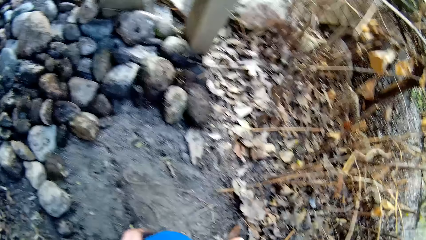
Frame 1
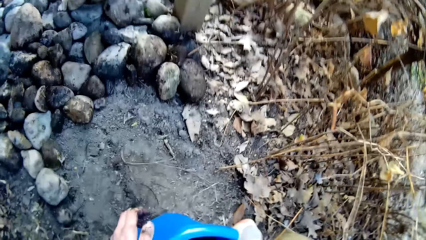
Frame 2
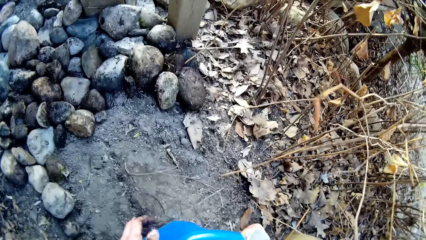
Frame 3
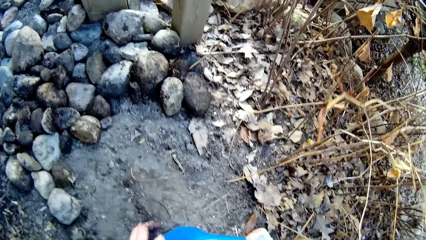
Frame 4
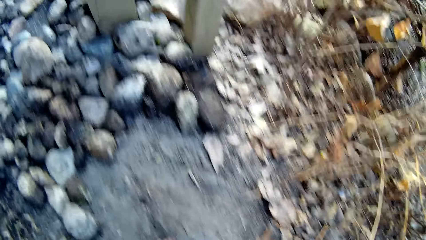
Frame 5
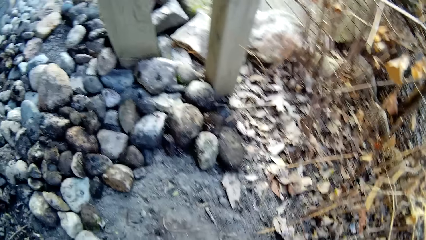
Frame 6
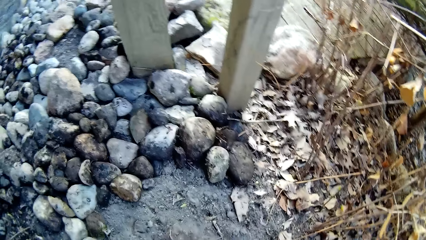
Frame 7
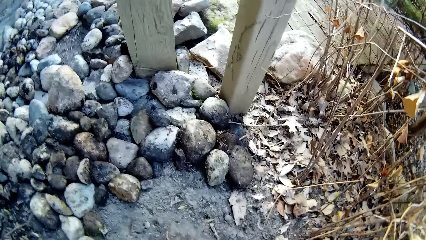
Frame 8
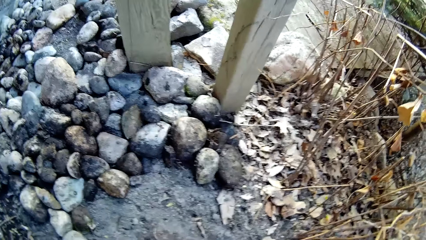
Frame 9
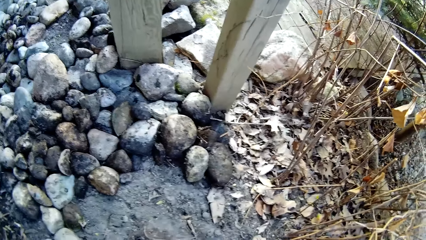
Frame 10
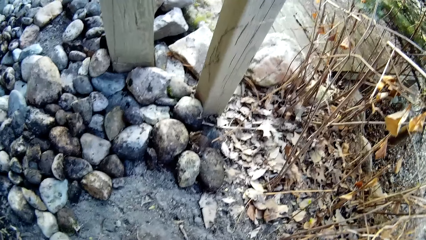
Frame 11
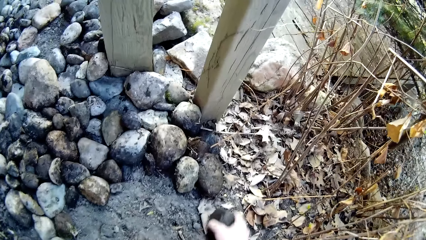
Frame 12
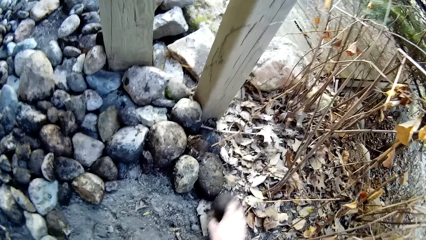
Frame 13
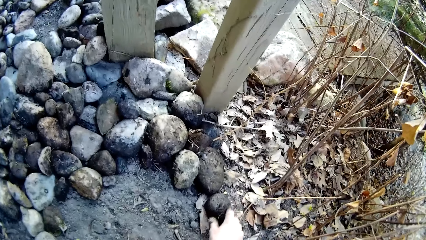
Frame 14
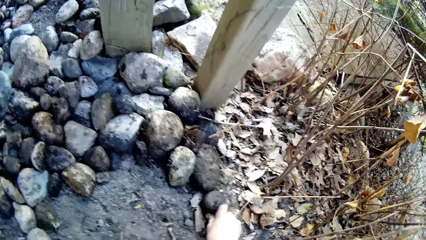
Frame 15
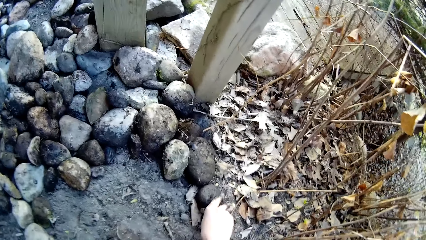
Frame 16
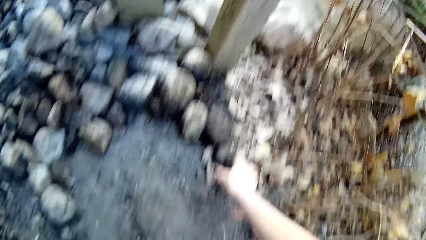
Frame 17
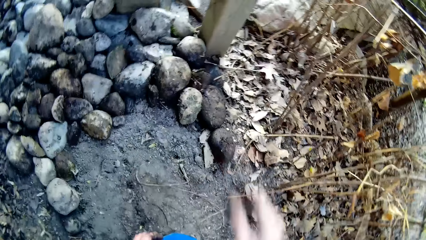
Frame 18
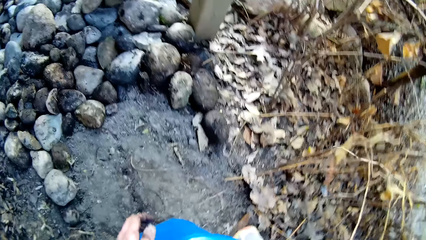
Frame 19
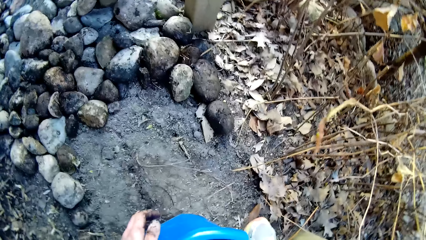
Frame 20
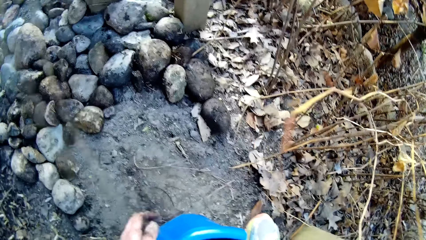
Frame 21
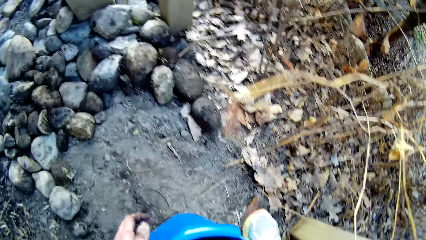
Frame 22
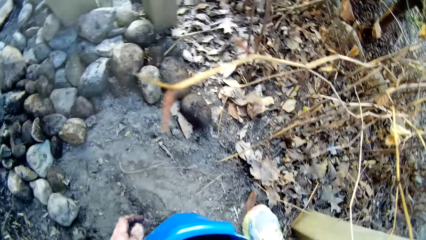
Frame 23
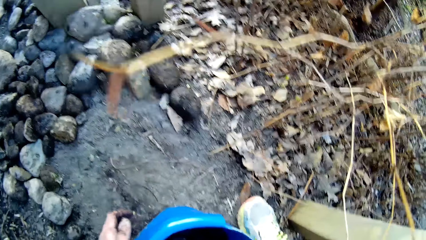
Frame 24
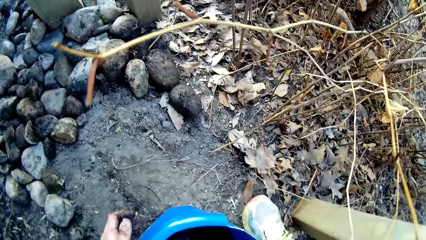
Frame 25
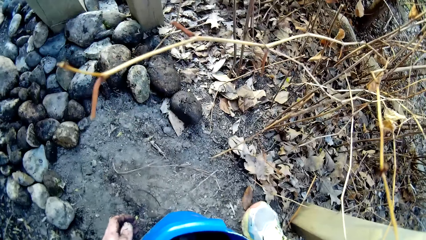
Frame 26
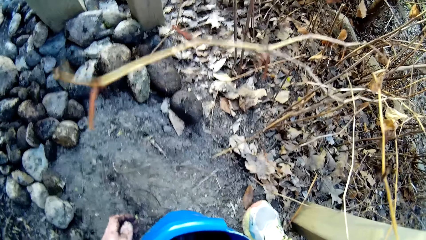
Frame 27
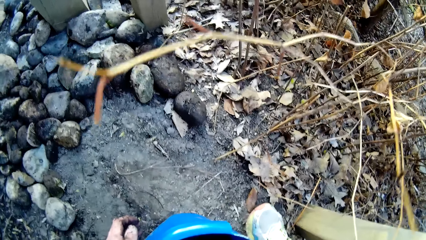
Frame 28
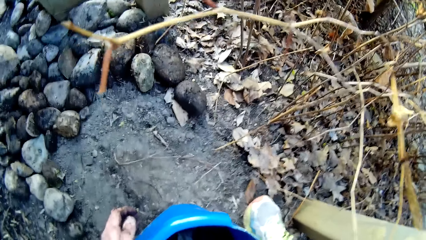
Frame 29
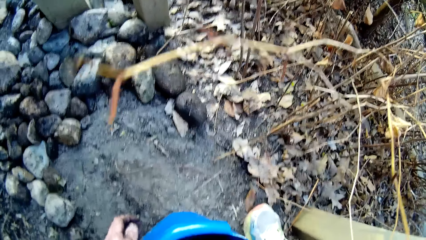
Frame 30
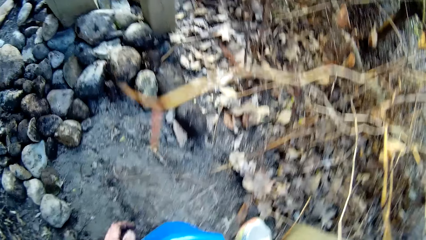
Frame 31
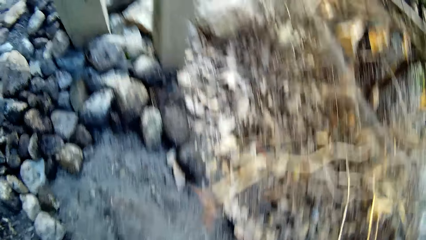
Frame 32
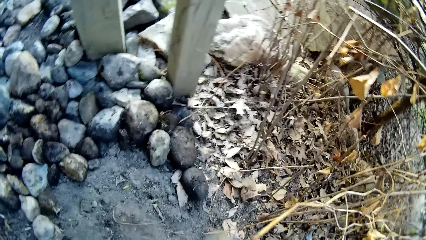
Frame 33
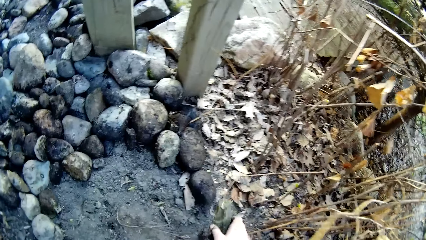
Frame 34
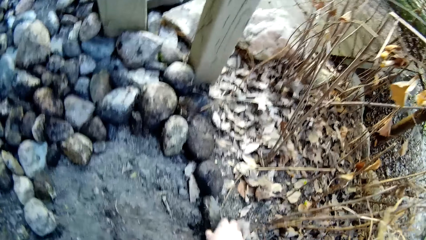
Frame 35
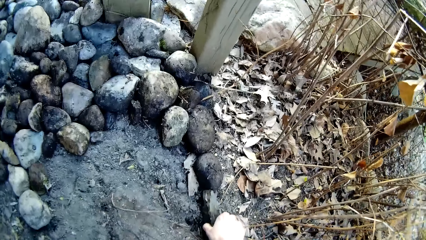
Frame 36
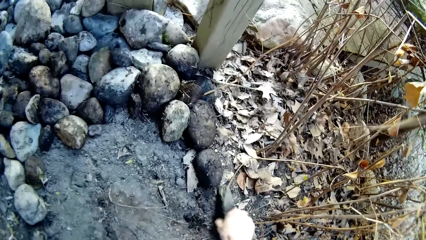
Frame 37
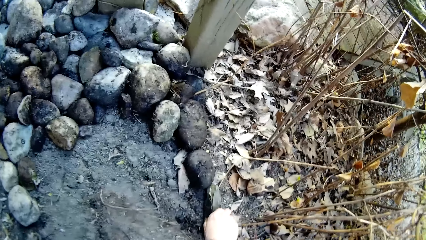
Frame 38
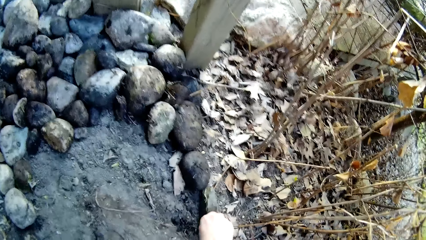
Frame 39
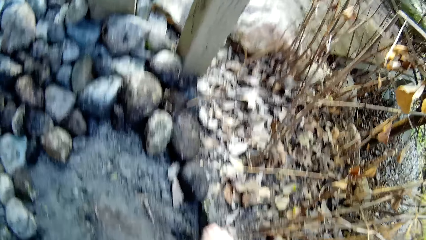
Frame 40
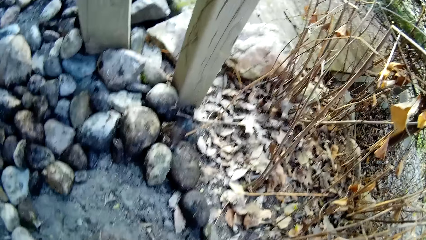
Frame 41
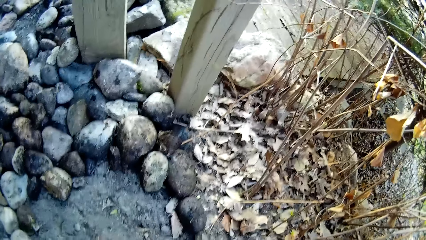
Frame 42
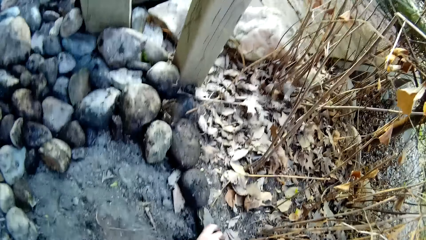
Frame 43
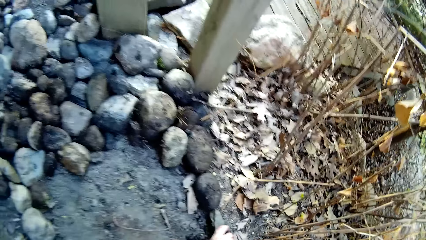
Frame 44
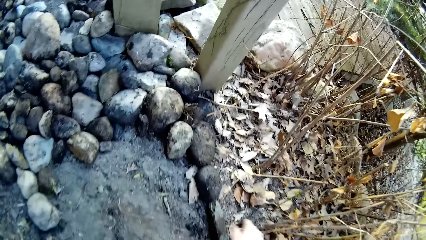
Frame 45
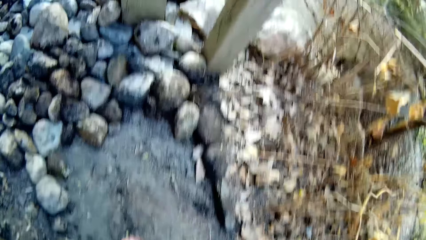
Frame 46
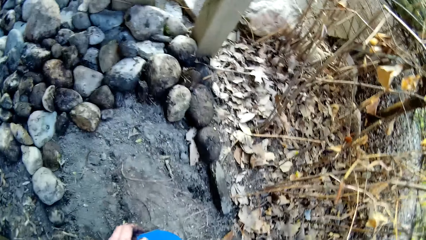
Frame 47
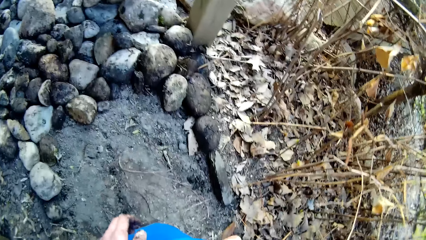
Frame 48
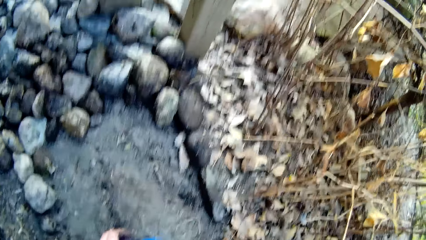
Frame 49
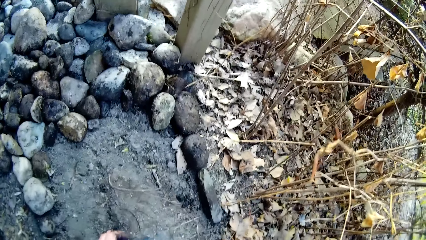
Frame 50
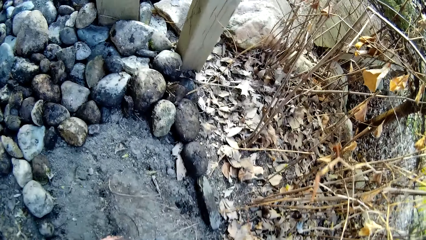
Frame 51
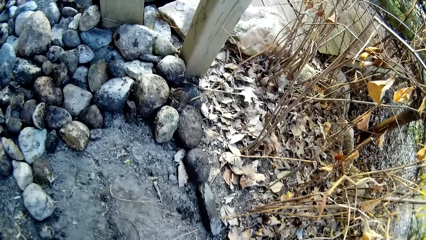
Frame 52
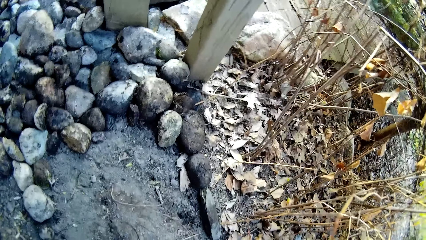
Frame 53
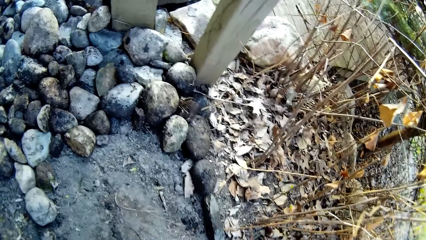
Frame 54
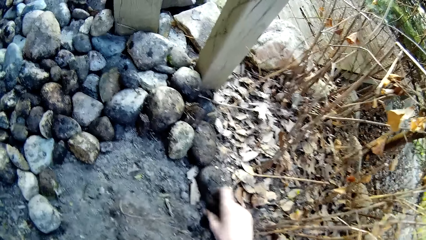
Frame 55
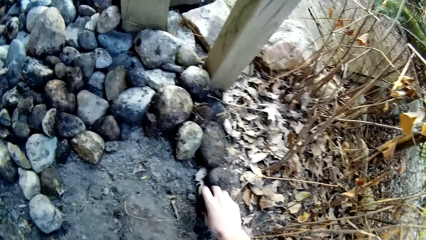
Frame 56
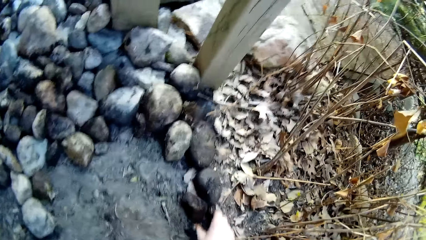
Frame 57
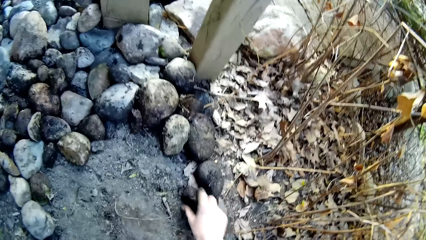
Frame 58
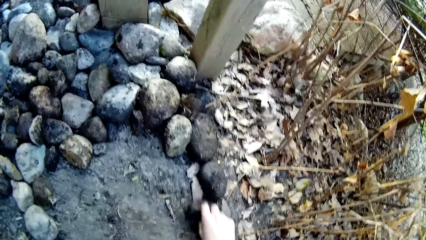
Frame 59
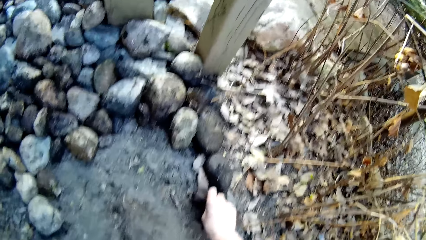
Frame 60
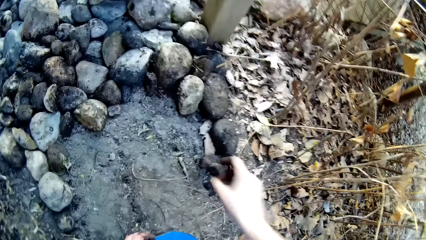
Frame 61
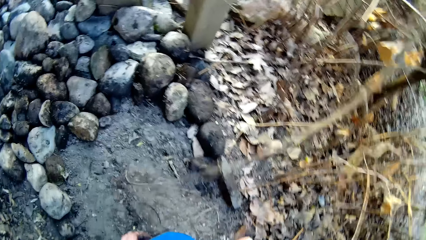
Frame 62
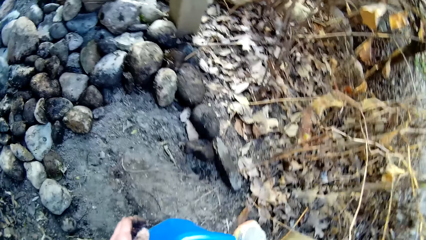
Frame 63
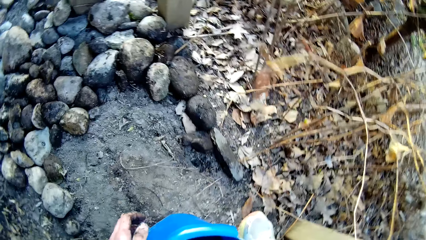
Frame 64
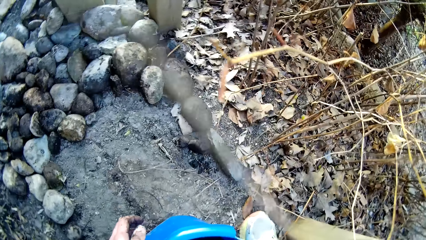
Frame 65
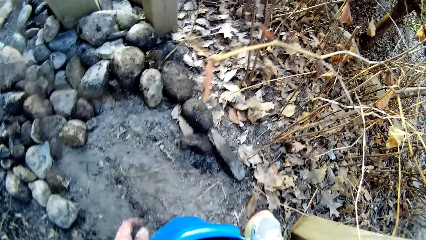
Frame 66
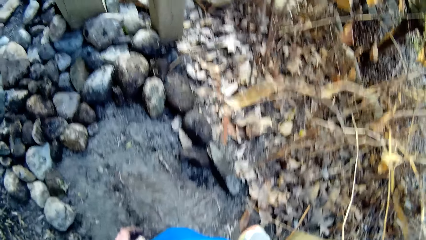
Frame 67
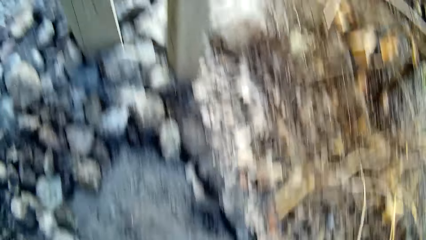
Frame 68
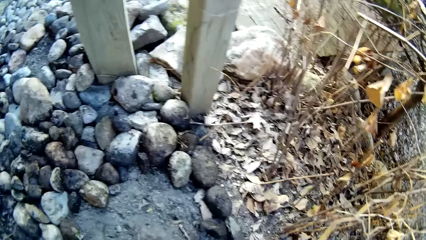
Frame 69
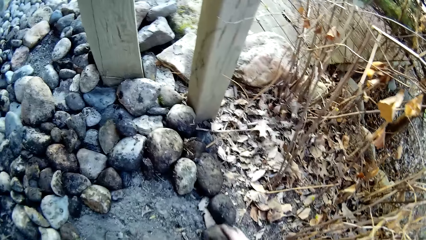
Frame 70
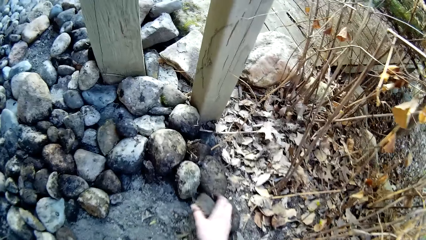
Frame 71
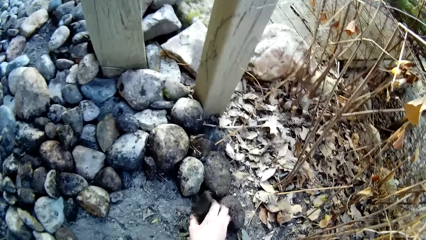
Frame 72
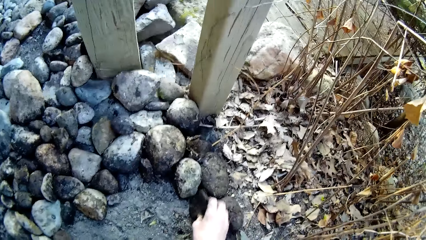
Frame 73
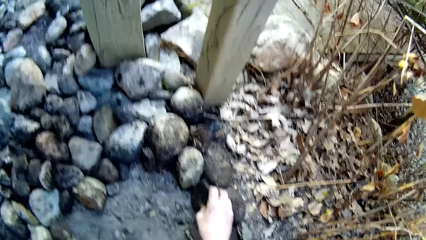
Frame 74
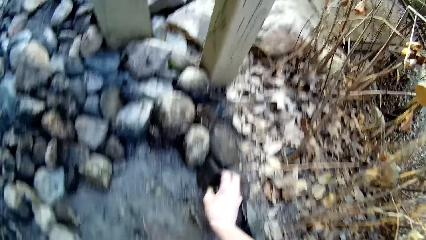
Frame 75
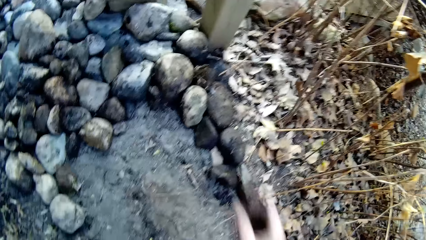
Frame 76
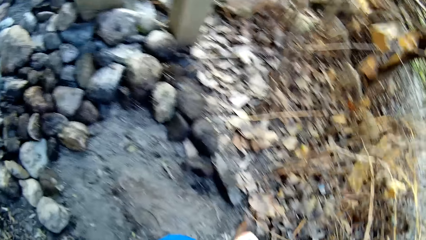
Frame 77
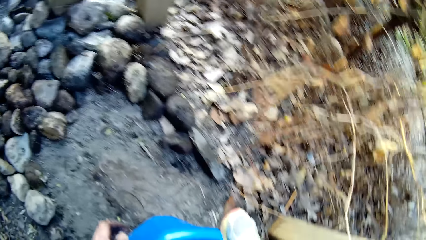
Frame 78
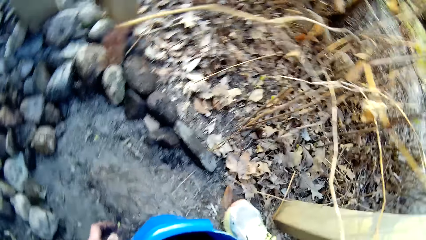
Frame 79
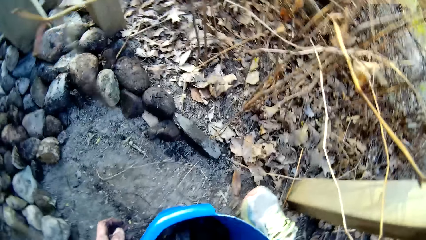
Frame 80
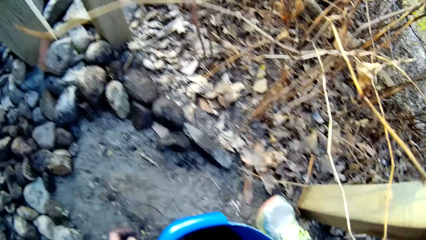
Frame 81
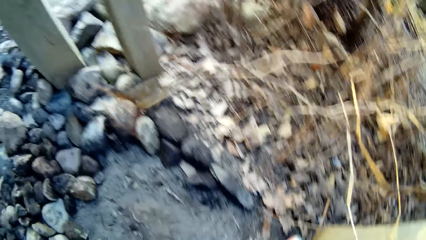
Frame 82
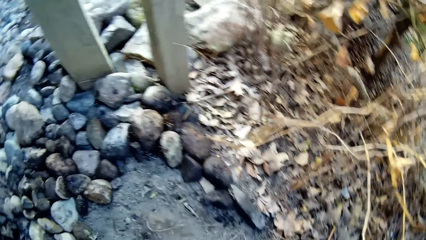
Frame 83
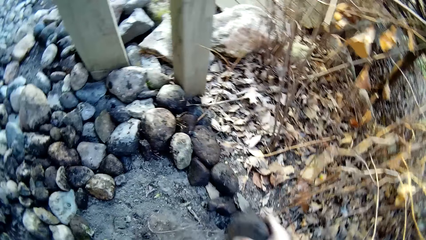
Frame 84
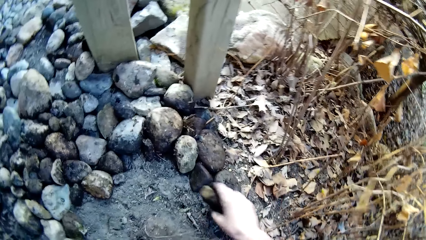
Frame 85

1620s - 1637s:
The camera wearer picks stones from the bucket. He moves the stone from the bucket to the ground with his right hand. He arranges the stones on the ground. He picks stones from the bucket. He moves the stone from the bucket to the ground with his right hand. He arranges the stones on the ground. He picks stones from the bucket. He arranges the stones on the ground. He moves the stone from the bucket to the ground with his right hand. He moves the stone from the bucket to the ground with his right hand again.
